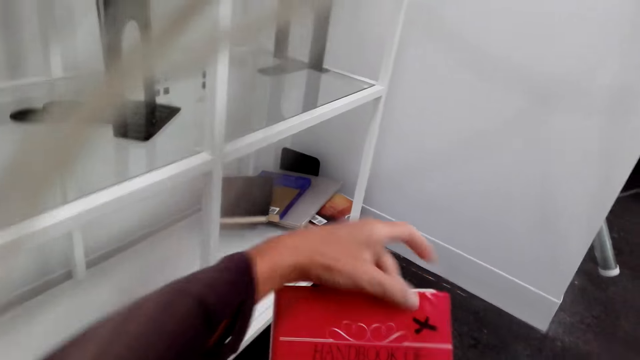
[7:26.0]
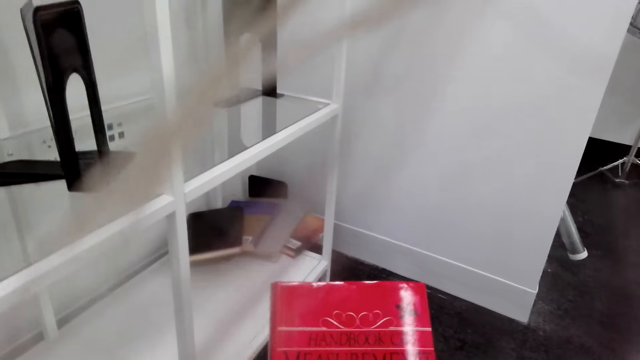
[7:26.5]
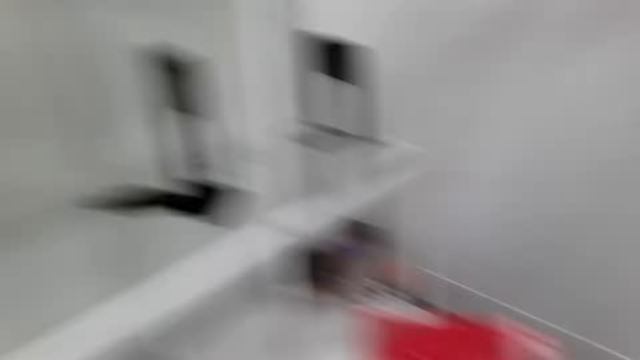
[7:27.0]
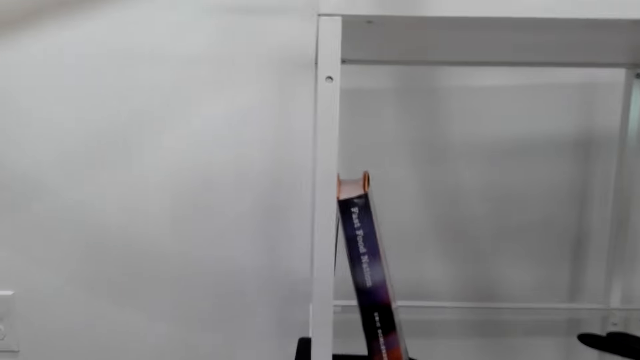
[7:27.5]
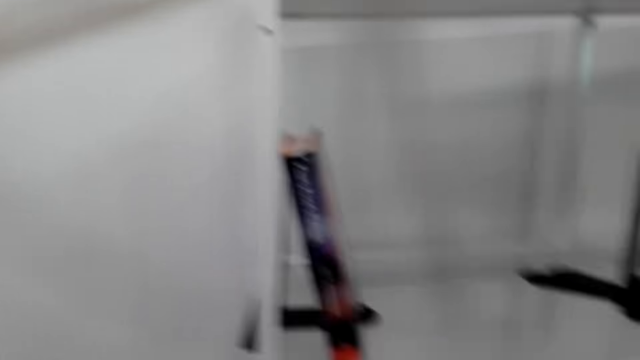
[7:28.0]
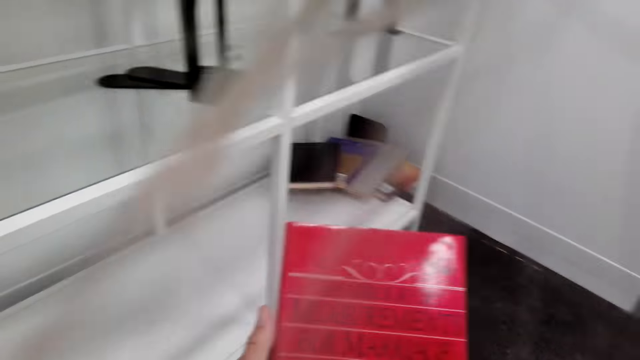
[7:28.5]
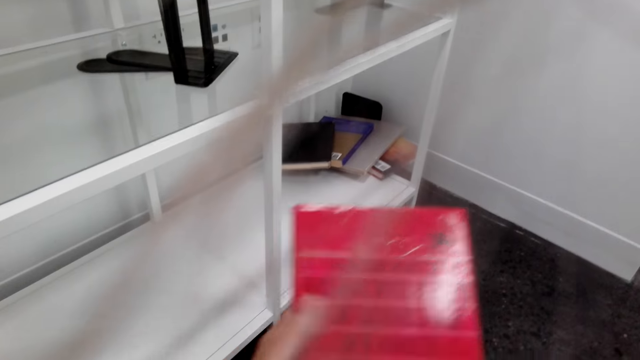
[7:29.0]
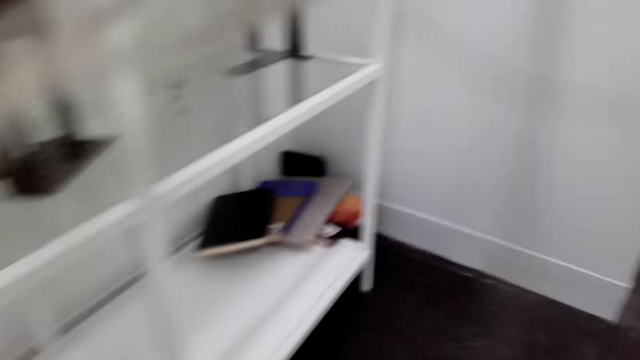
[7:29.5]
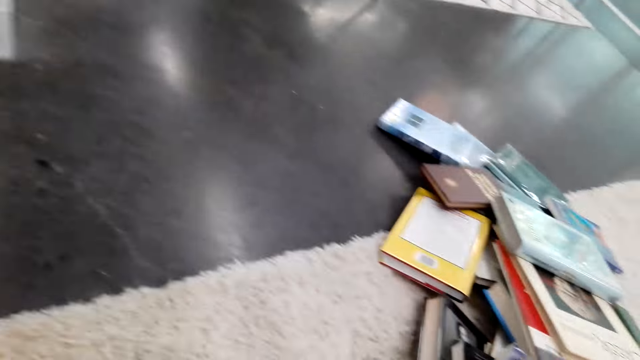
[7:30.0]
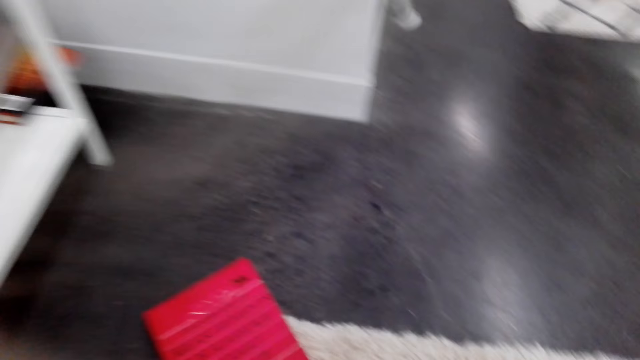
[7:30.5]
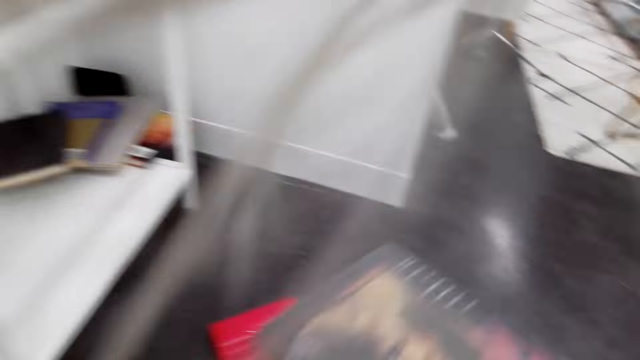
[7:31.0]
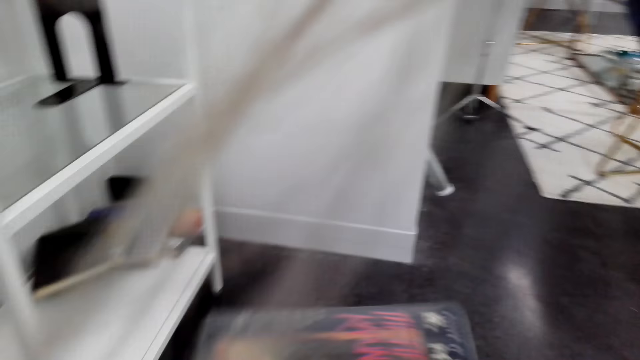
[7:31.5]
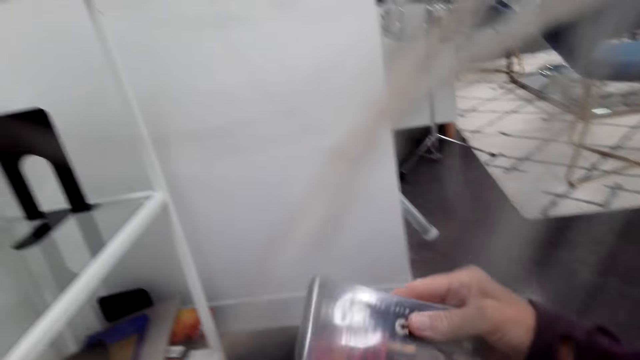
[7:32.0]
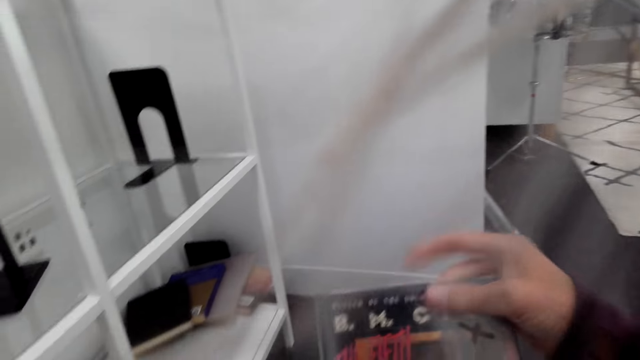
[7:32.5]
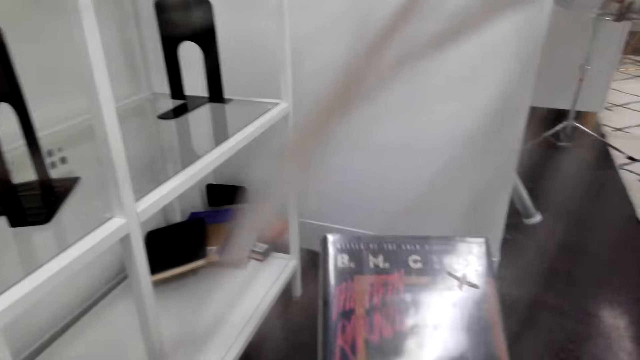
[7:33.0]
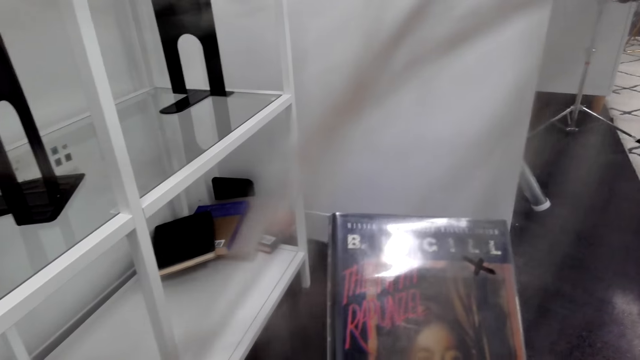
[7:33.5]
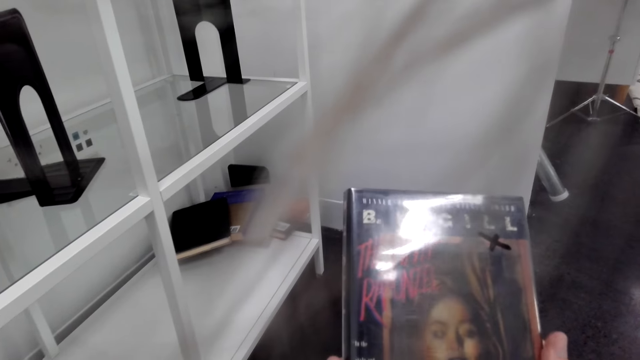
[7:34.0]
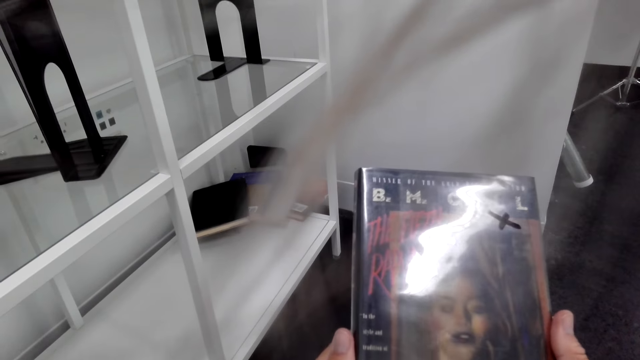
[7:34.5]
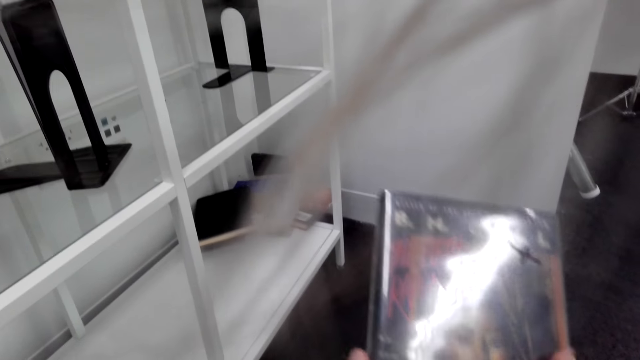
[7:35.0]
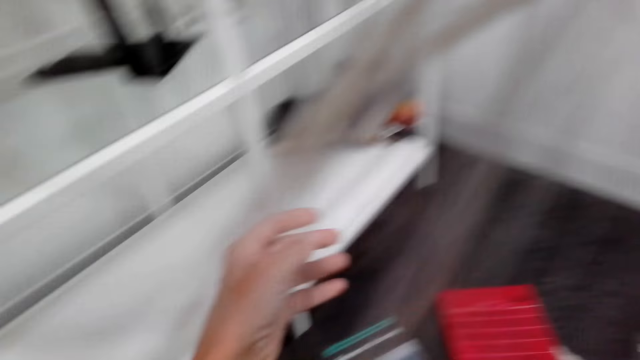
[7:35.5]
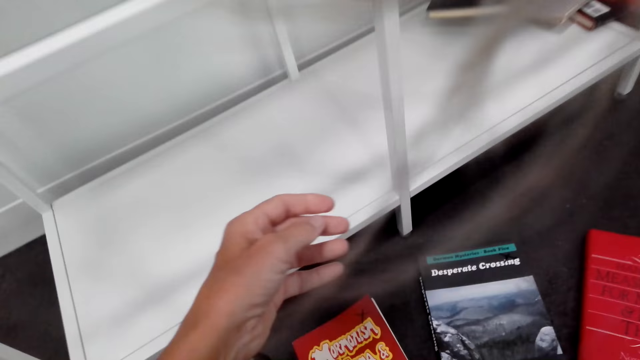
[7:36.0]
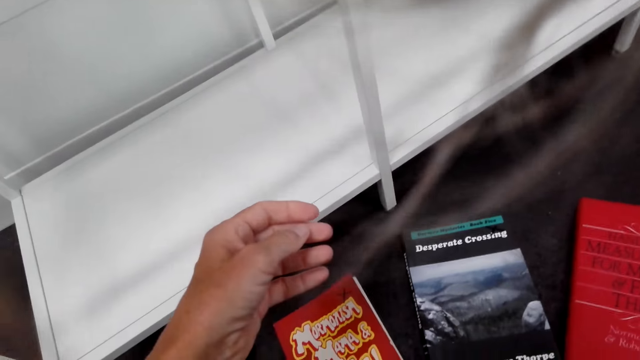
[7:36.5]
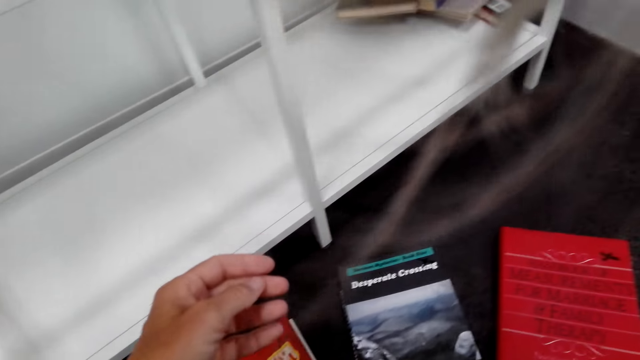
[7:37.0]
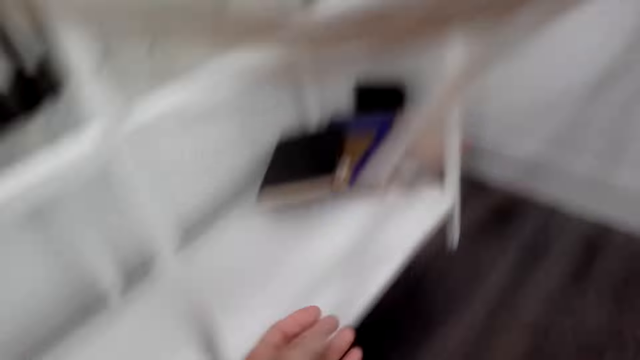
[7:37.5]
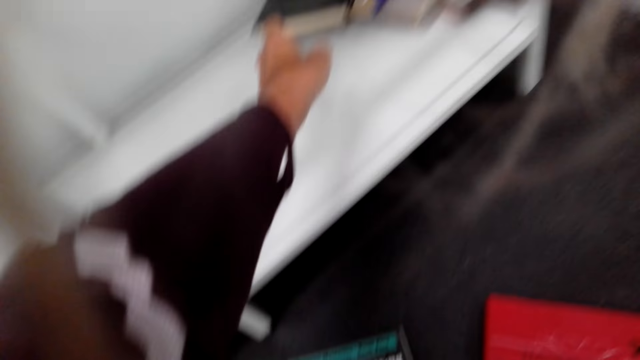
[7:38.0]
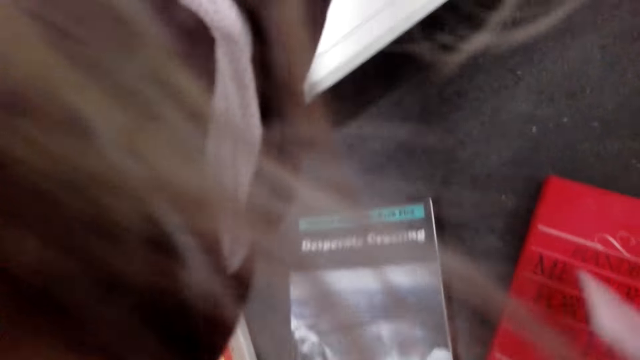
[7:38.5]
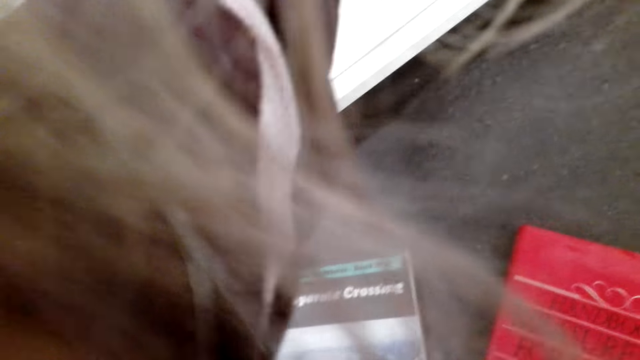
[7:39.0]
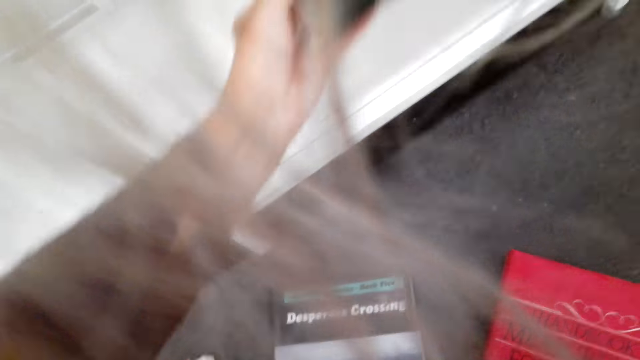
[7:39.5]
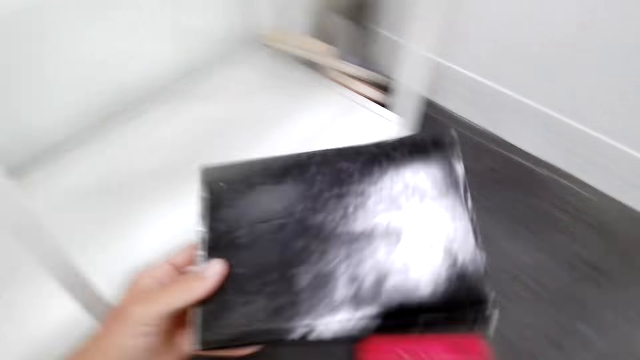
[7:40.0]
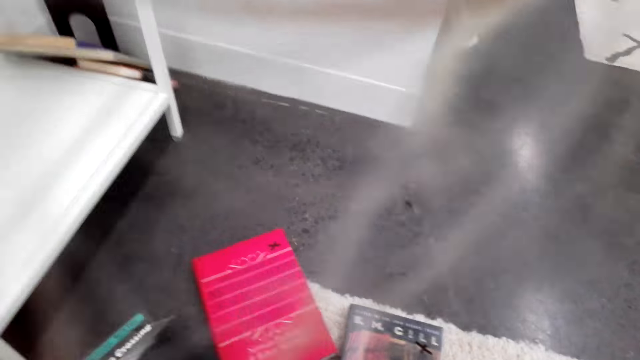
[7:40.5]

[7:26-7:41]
The camera wearer checks the novel. They look around the shelf. They check the novel. They place the novel on the floor. They pick up a novel. They hold another book. They check the novel. They look around the shelf. They pick up a novel on the shelf.

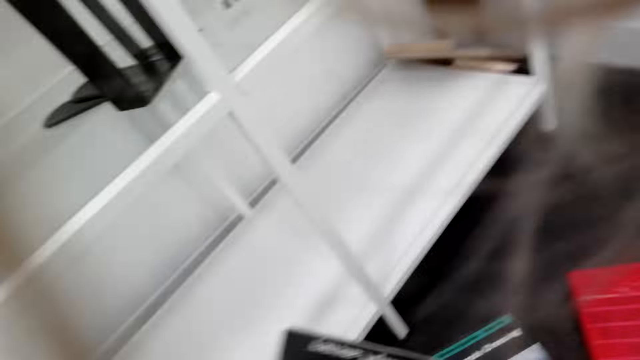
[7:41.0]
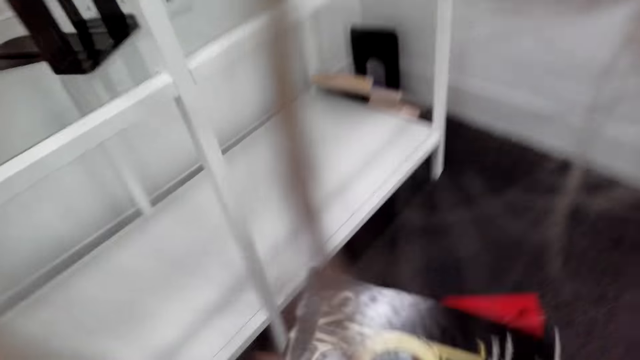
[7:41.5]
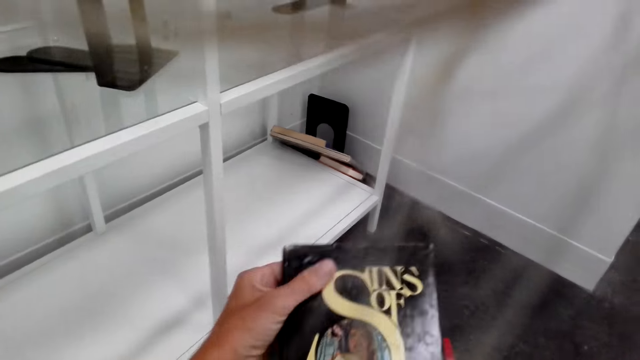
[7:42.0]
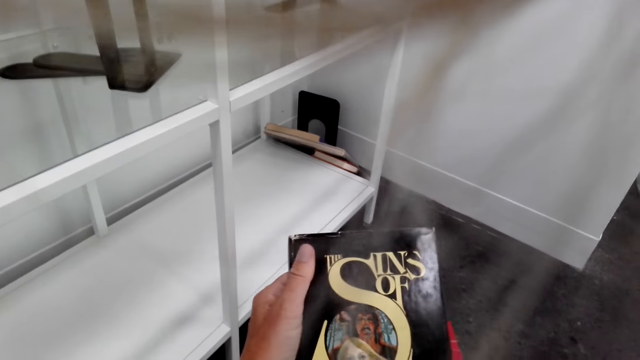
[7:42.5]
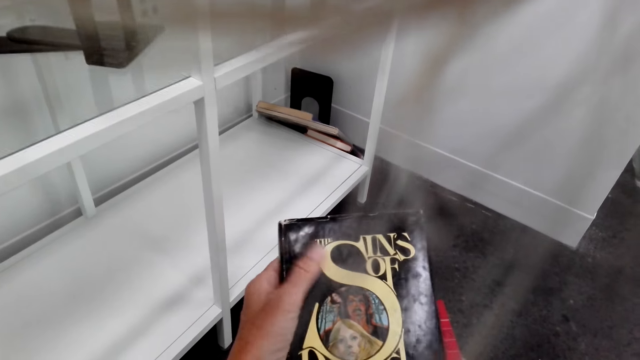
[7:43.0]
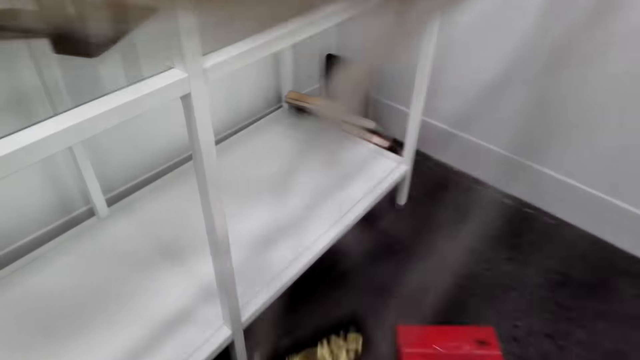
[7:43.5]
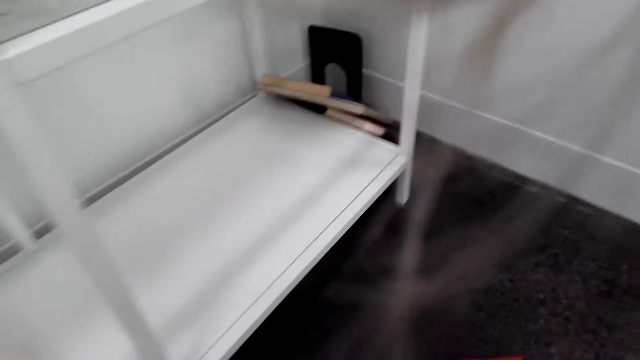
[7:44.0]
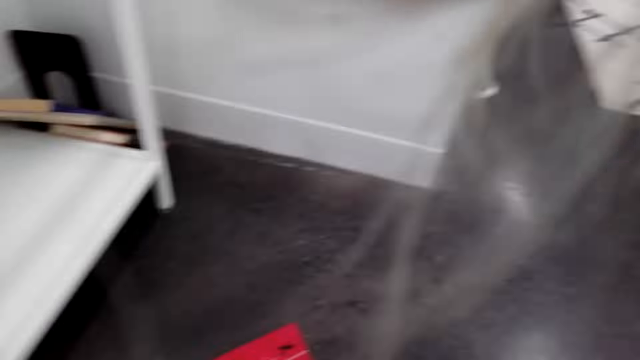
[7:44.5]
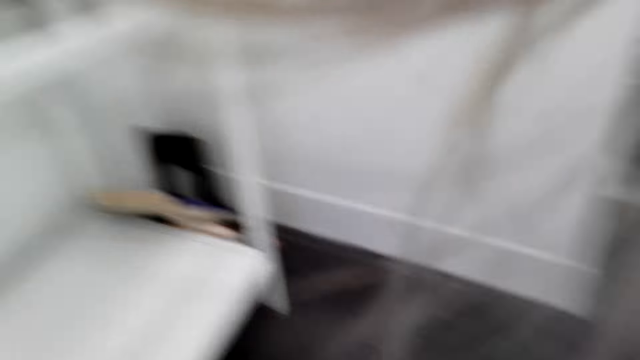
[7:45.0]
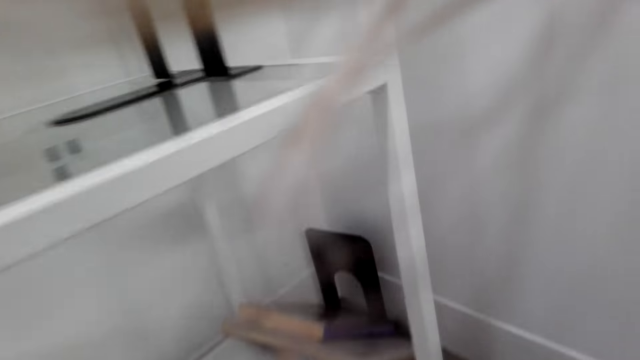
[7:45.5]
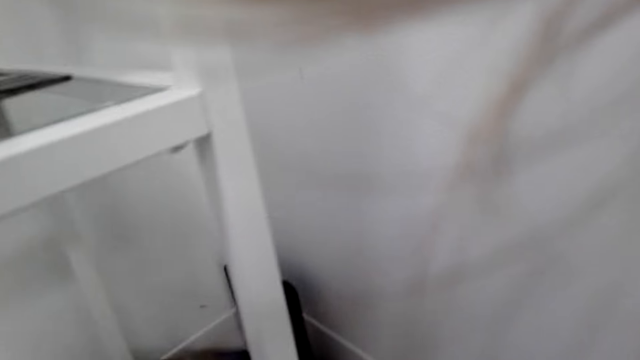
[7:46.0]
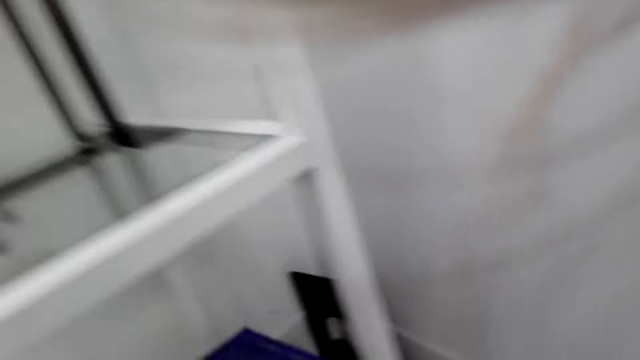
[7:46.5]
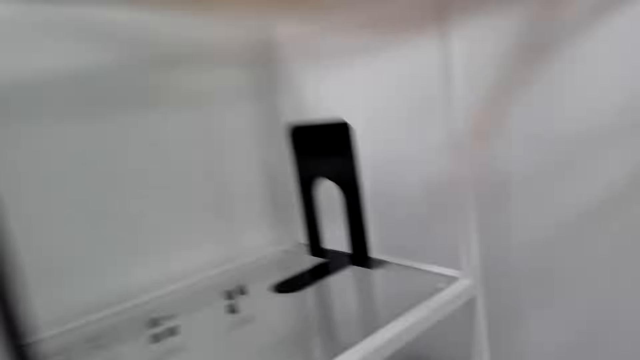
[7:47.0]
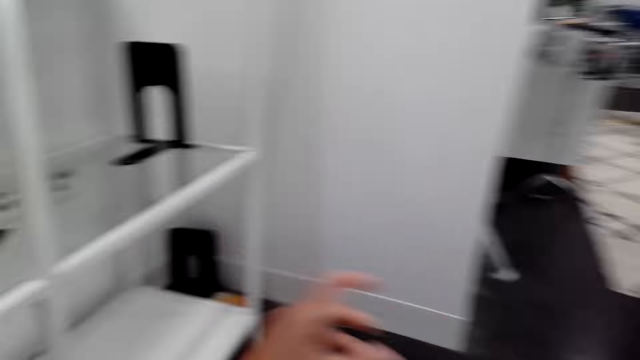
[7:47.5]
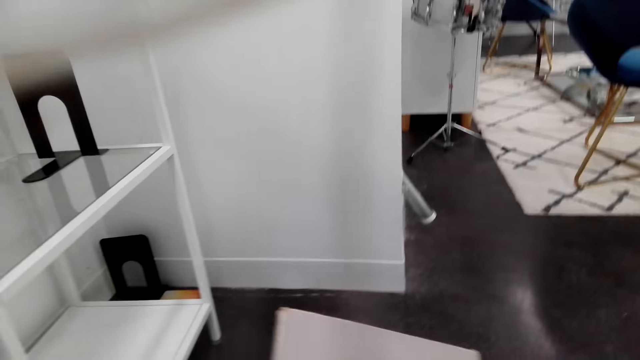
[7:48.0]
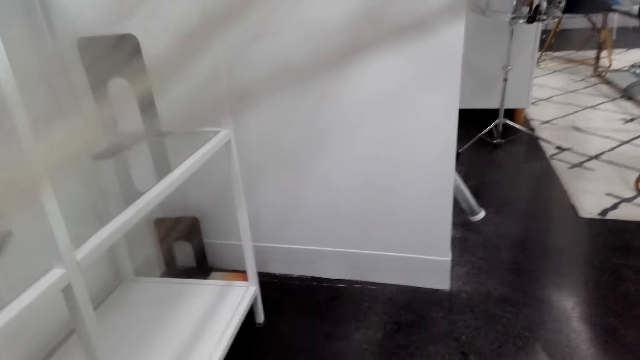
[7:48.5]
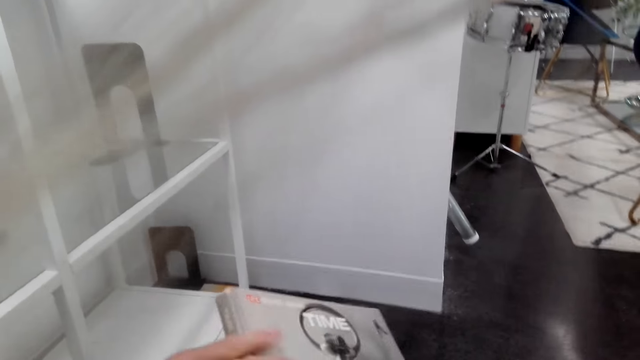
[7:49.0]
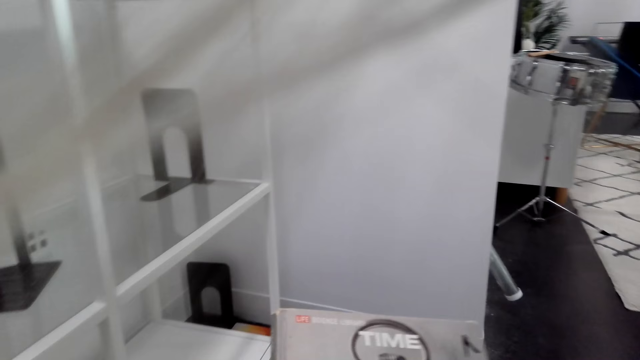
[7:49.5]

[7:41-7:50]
The camera wearer holds the book. They check the novel. They place the novel on the floor. They pick up a novel. They move about. They hold a book. They check the novel.
